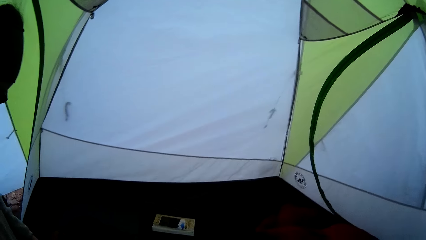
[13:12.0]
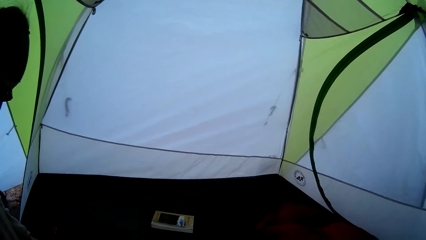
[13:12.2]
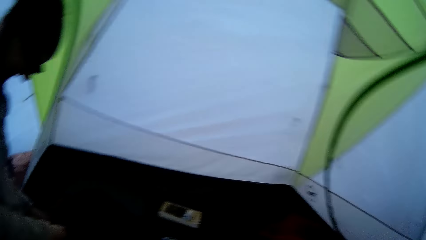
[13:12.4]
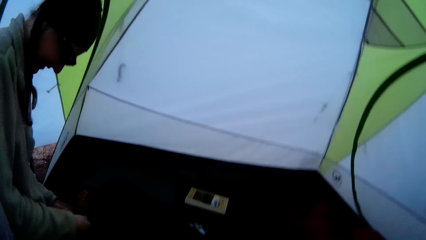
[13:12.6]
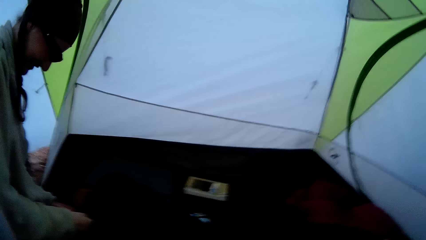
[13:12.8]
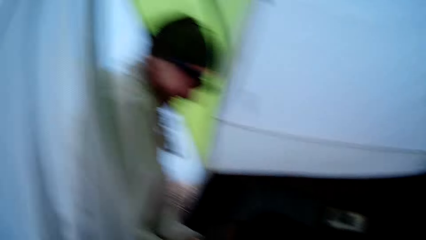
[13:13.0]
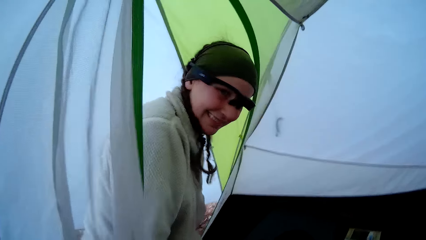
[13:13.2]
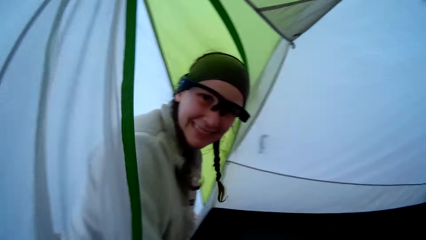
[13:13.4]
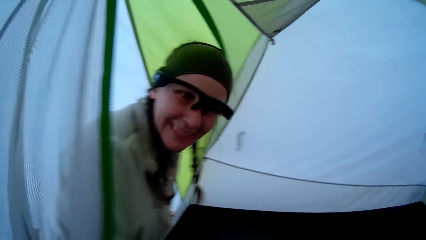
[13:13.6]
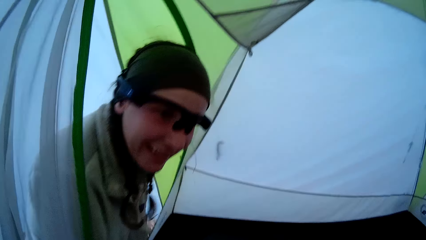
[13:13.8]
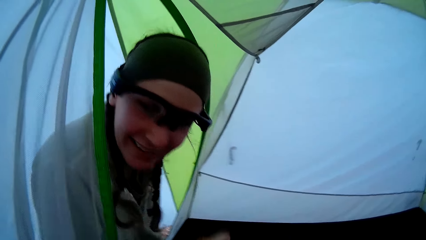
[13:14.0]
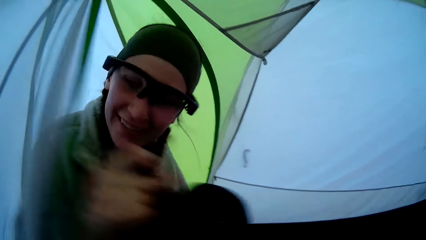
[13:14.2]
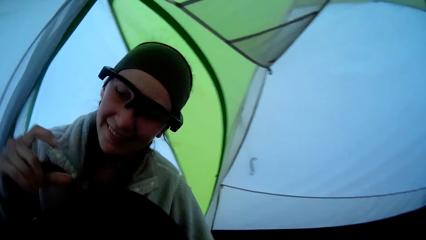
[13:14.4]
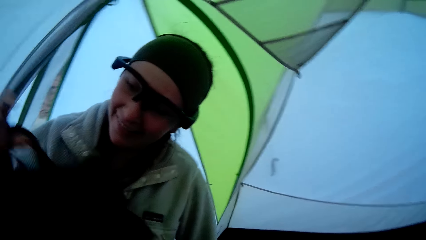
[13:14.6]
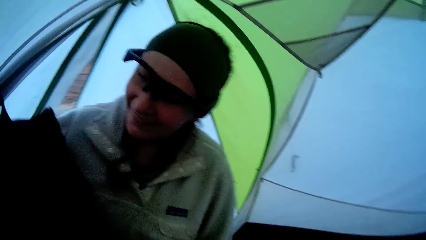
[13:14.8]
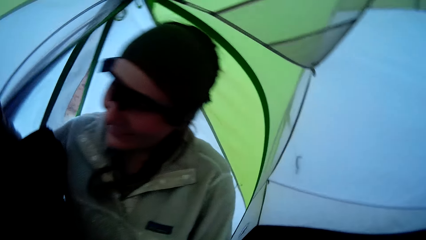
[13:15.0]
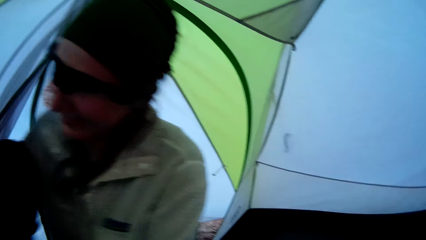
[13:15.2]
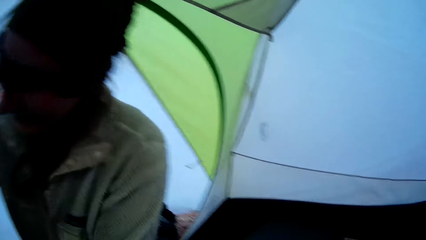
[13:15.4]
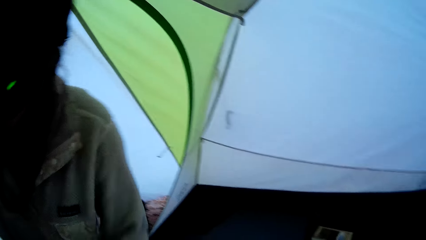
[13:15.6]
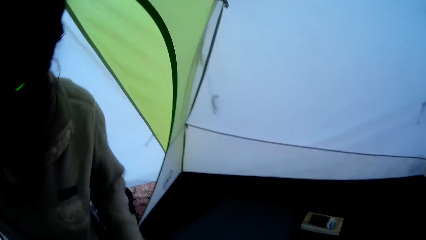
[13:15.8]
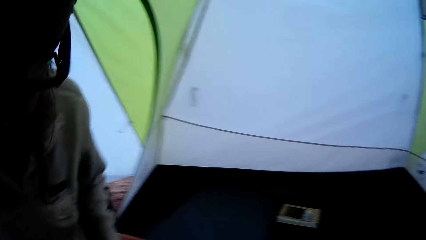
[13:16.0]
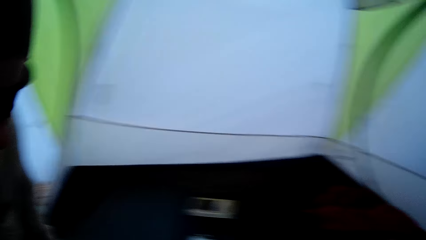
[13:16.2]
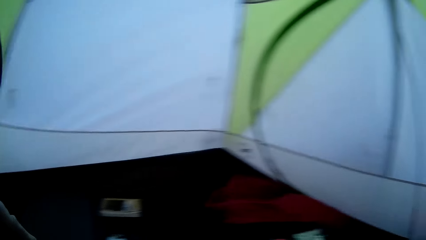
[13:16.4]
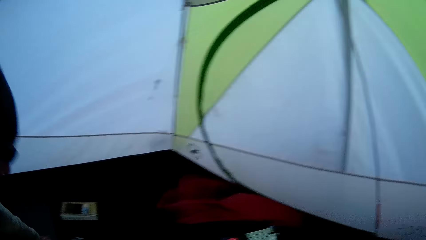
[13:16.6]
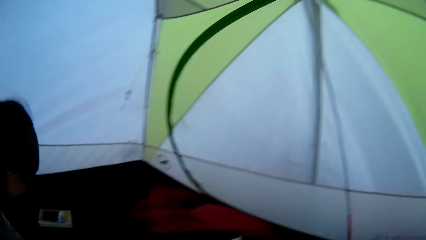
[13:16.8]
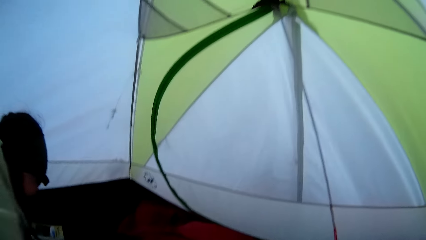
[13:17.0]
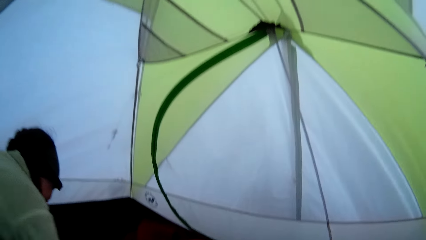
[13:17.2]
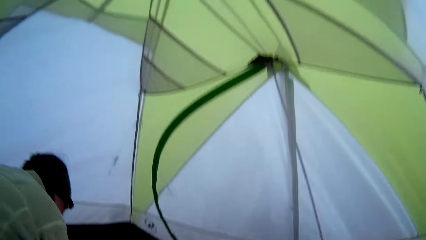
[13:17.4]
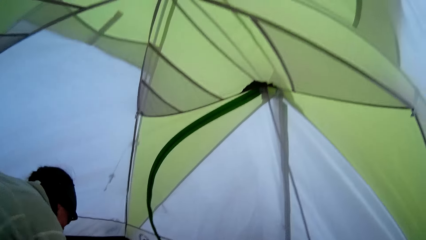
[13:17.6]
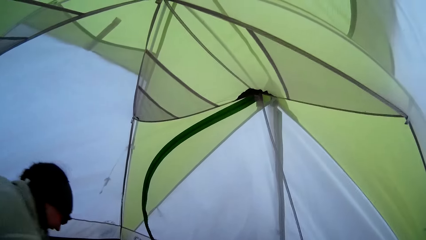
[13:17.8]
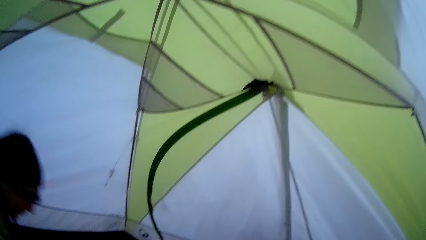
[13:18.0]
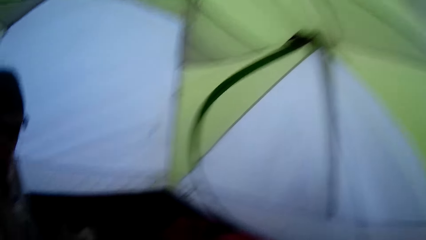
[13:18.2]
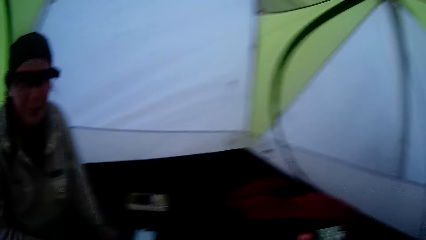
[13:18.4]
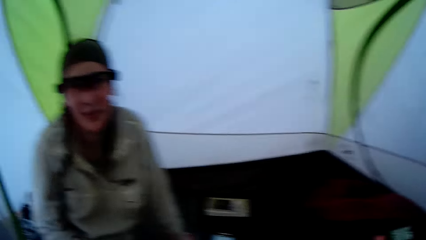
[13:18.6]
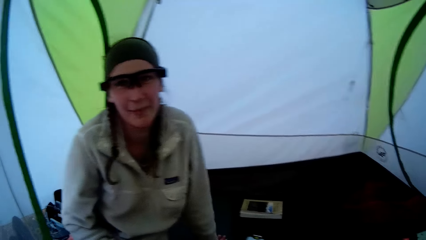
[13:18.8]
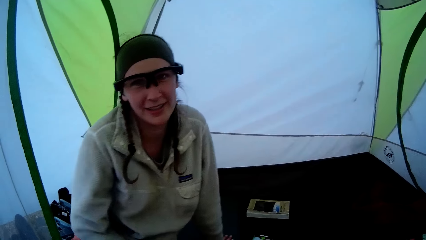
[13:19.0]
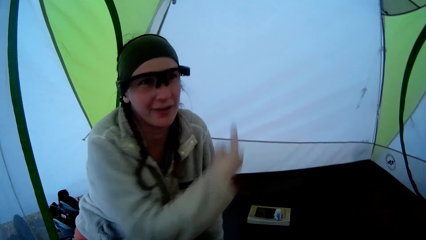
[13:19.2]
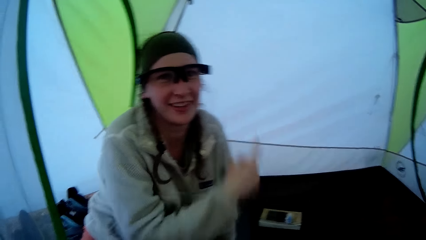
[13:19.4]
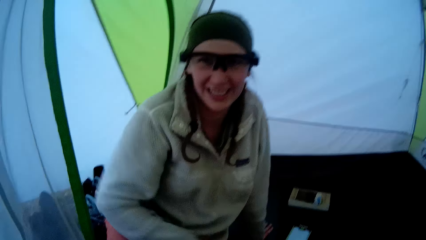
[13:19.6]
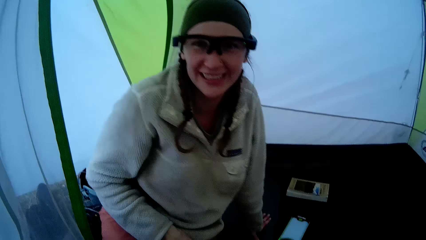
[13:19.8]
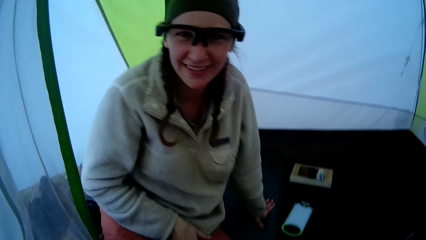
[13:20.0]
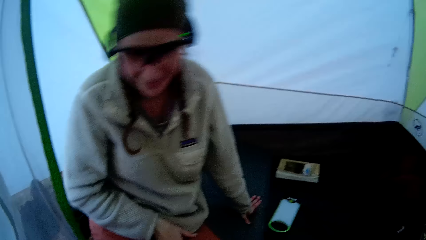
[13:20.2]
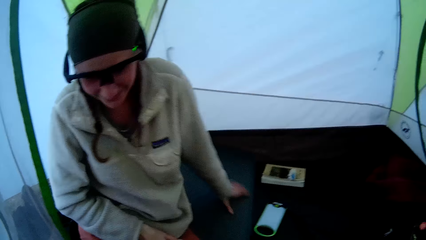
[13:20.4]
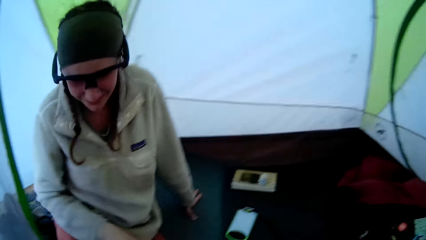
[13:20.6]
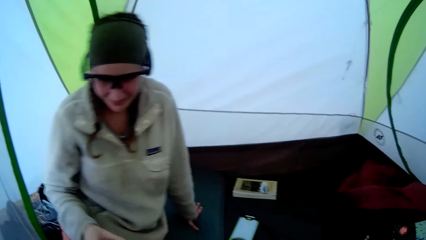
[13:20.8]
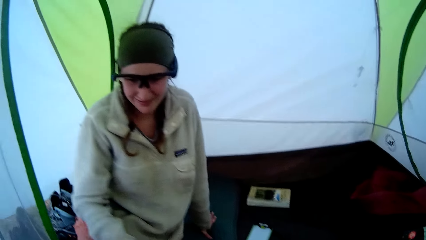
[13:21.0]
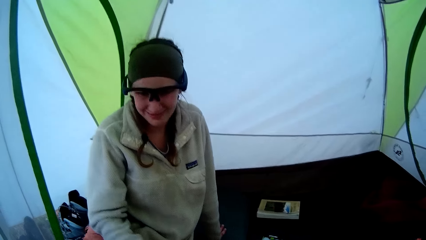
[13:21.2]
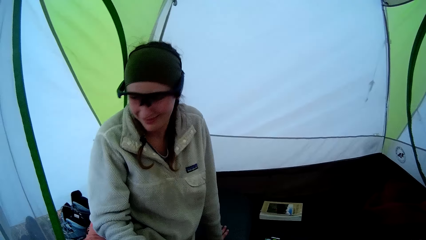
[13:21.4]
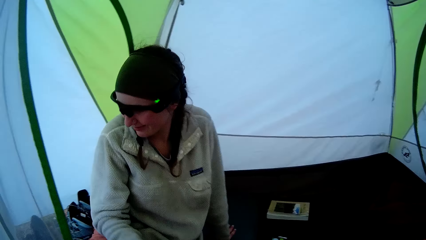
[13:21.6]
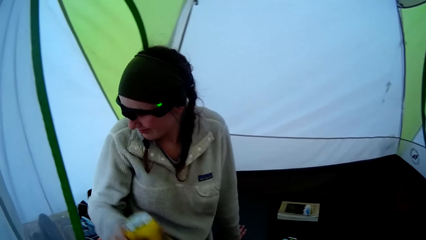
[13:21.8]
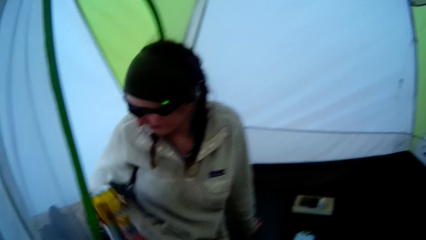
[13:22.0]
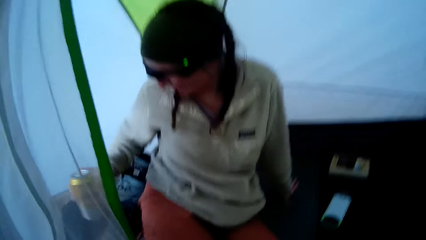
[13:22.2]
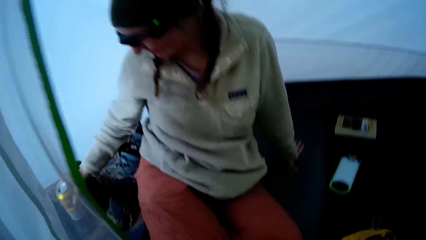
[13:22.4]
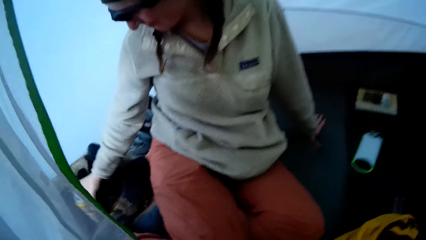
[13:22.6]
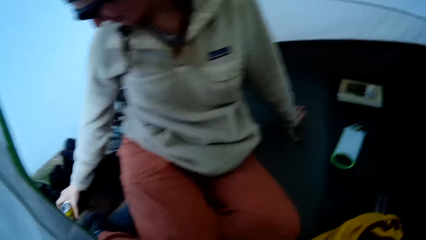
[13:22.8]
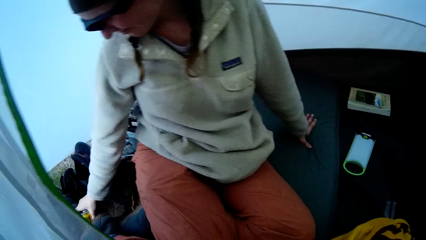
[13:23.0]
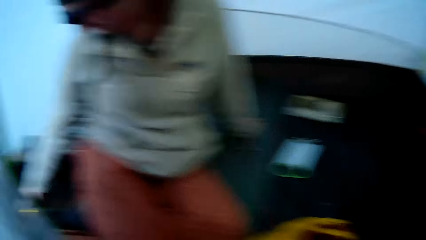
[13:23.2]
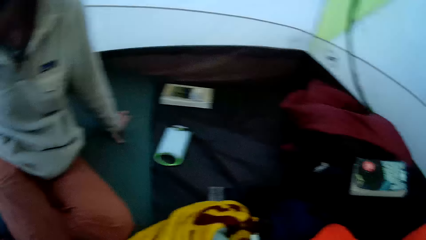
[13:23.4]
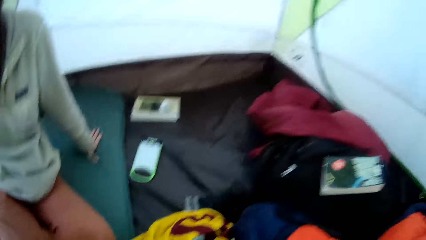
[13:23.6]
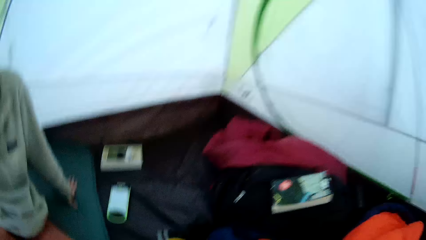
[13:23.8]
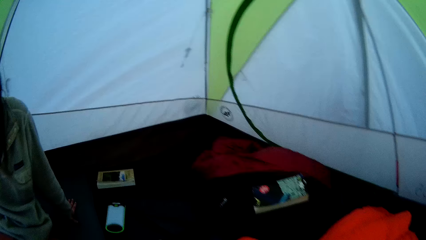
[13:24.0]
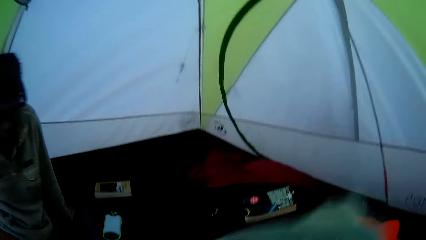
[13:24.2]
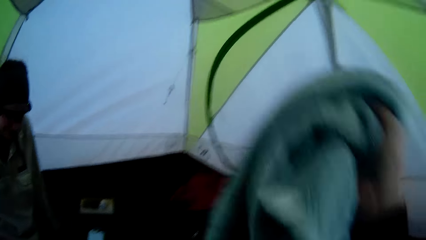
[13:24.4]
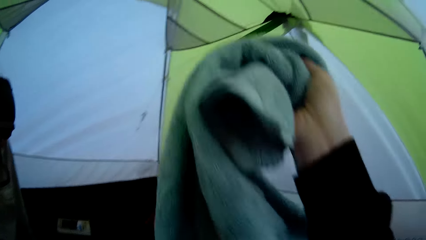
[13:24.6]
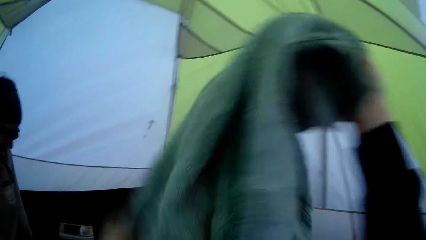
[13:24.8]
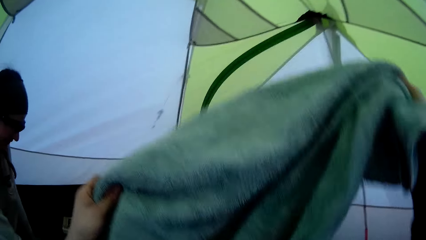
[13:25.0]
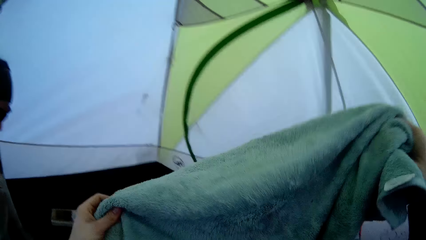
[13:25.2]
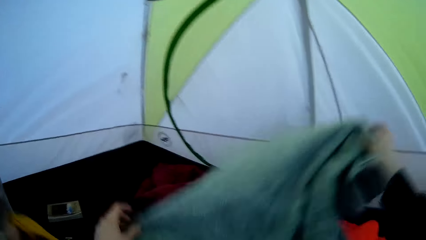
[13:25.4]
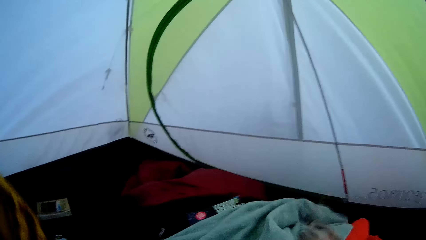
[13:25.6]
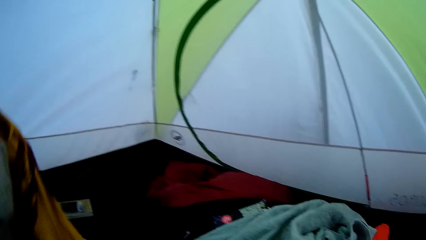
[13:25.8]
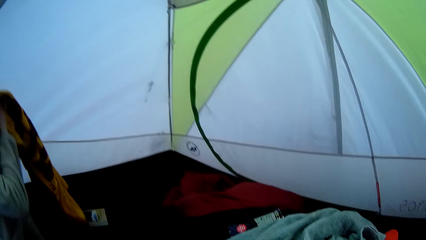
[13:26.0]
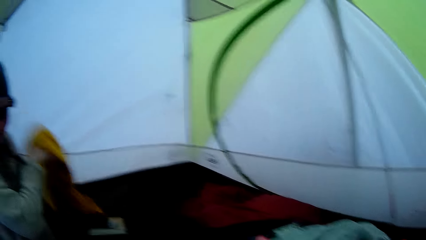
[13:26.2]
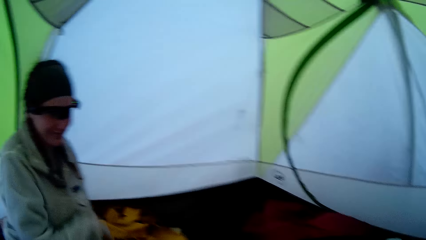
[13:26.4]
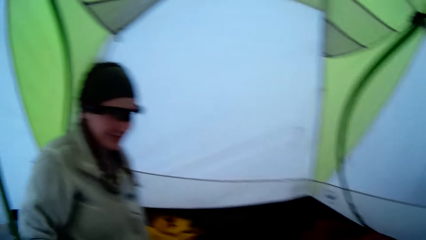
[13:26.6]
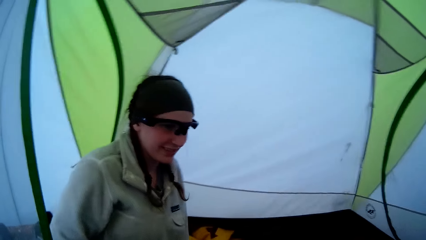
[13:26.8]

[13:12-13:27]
The camera wearer looks around. A woman lifts a bag from the ground sheet. The woman puts the bag on the mattress and turns. The camera wearer looks around the tent. They arrange clothes on the tent mattress. Another person turns. The woman looks at the camera wearer. The woman talks to the camera wearer and gestures at the camera wearer. The woman adjusts her left hand on the ground sheet. The woman leans her hand on the mattress. The woman lifts a can with her right hand. The woman holds the drink can. The woman places the can on the ground. The camera wearer lifts a piece of cloth. They arrange clothes in the camp tent. They hold the piece of cloth with both hands. They drop the piece of cloth on the ground sheet. The woman lifts a piece of cloth. The woman arranges clothes in the camp tent. The woman drops the piece of cloth on the ground sheet.
